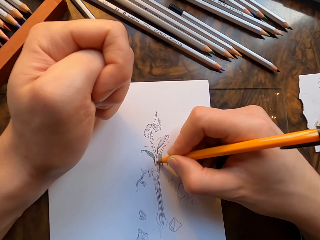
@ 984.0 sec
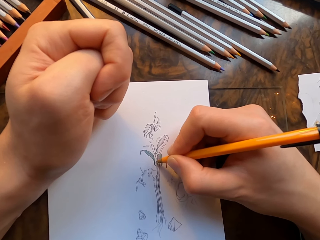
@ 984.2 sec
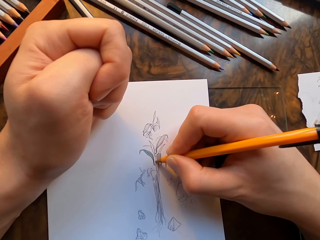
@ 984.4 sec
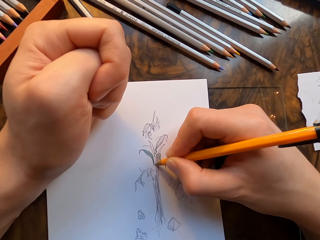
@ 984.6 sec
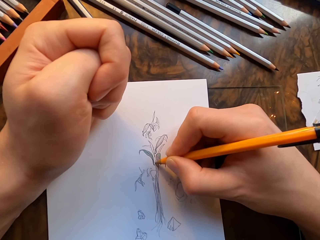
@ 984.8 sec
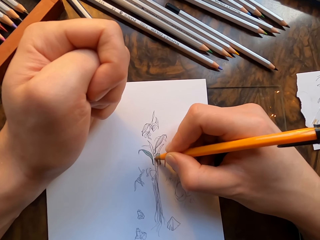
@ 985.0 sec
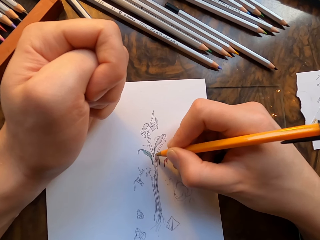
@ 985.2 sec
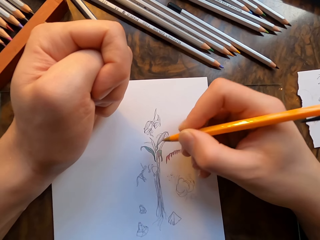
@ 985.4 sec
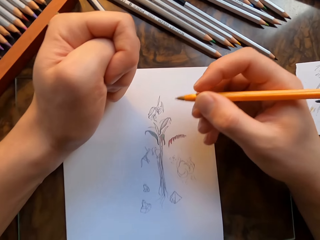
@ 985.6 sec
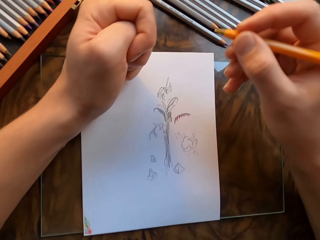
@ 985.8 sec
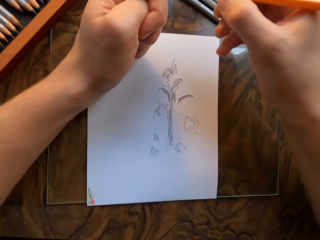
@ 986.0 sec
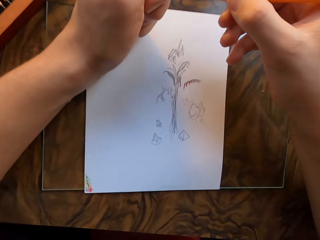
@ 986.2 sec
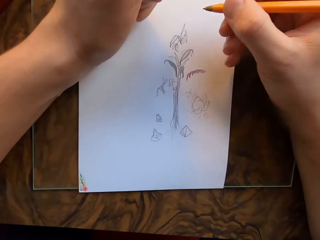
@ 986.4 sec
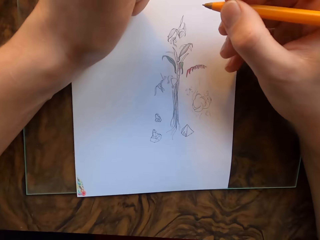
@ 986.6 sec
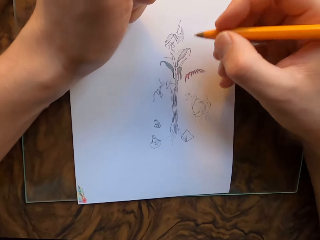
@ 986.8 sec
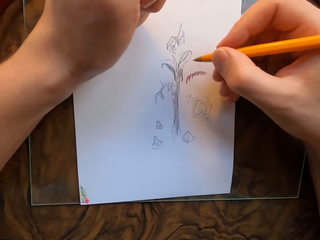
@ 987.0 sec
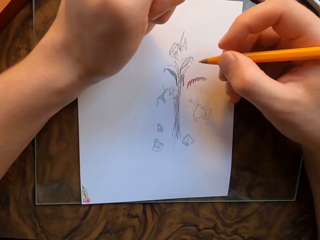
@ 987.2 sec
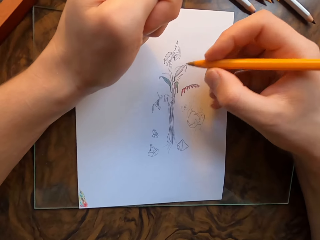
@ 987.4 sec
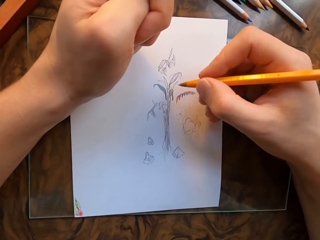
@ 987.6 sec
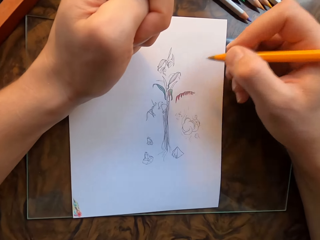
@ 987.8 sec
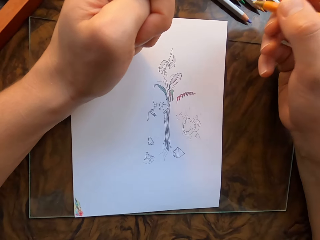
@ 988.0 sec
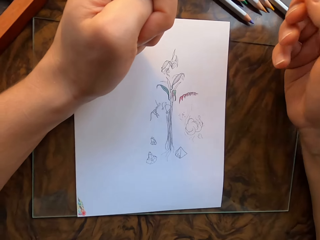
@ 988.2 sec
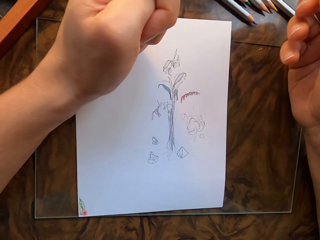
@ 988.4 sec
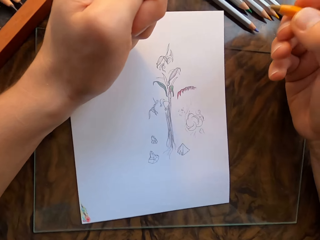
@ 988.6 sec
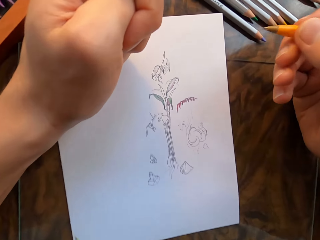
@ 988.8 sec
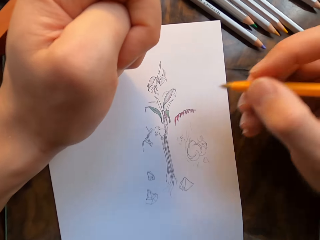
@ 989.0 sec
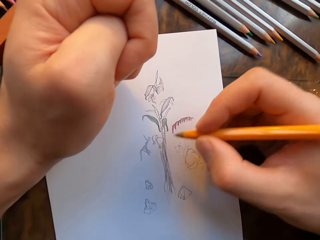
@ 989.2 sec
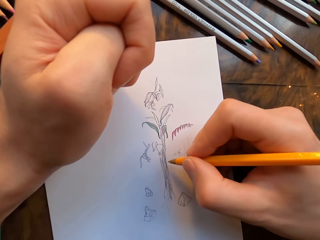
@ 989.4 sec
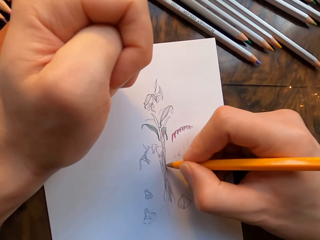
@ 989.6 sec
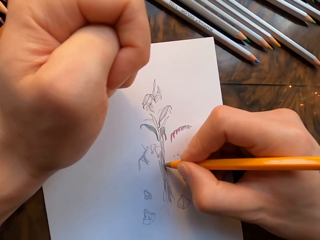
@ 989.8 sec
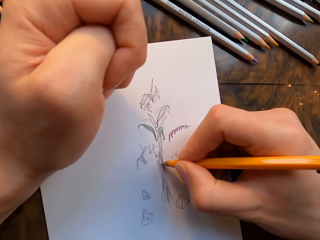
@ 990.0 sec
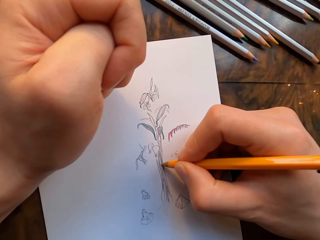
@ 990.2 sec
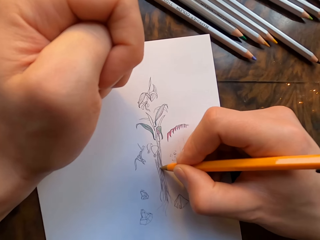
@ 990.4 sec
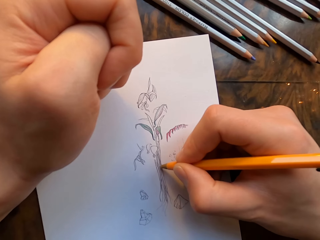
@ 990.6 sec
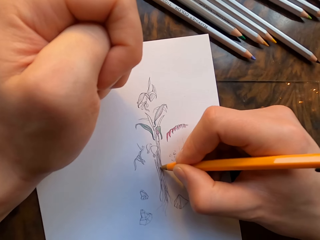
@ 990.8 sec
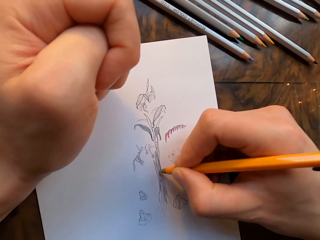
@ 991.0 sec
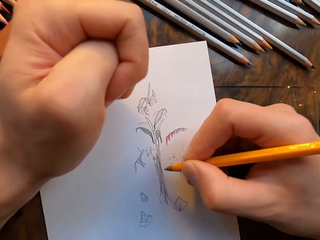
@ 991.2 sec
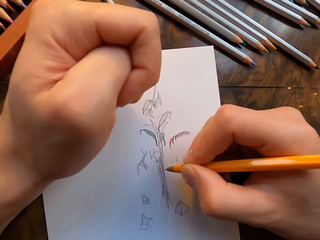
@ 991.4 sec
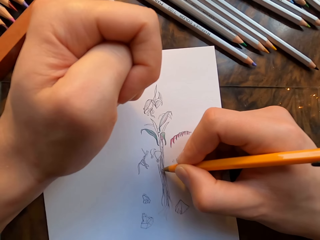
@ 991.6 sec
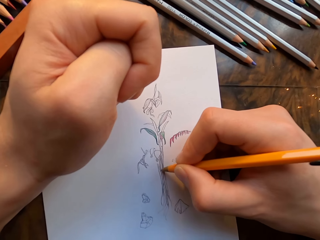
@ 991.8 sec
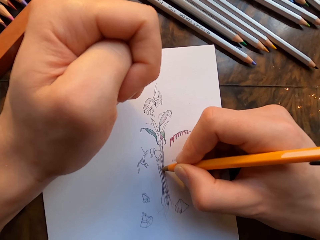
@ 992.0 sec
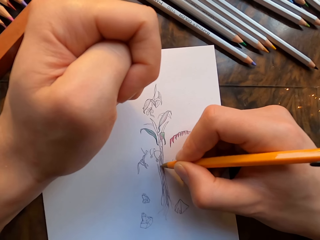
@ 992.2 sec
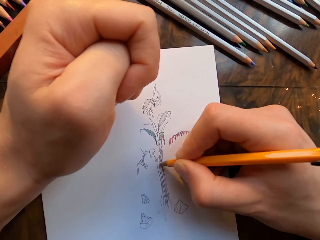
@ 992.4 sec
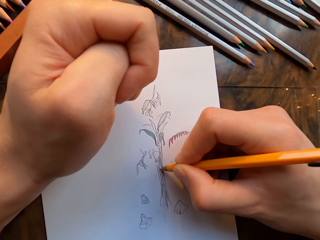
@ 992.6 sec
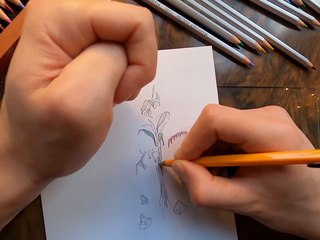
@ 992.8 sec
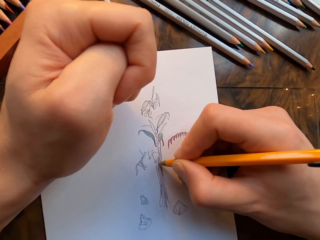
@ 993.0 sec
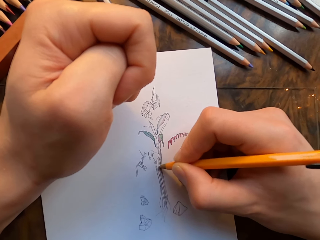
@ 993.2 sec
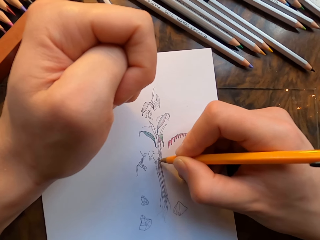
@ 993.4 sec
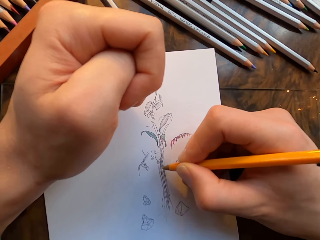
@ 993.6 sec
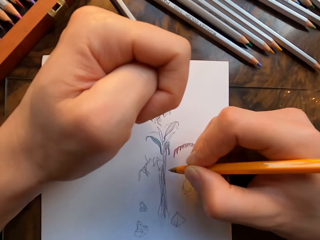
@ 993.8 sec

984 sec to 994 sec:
The camera wearer lifts his right hand. He draws on the drawing paper with the pen in his hand.

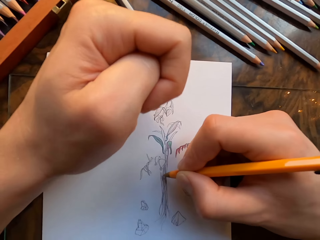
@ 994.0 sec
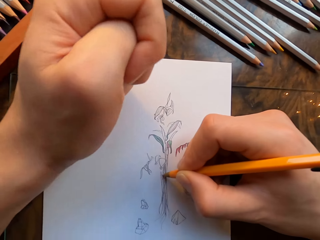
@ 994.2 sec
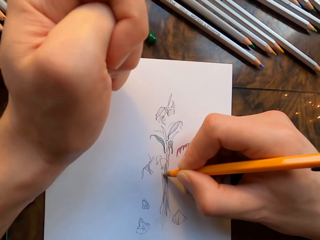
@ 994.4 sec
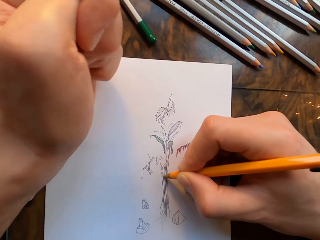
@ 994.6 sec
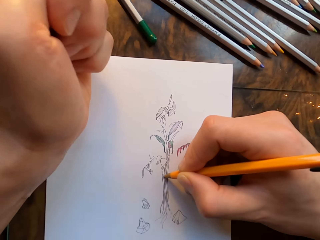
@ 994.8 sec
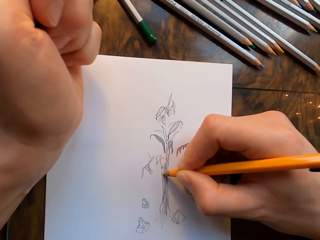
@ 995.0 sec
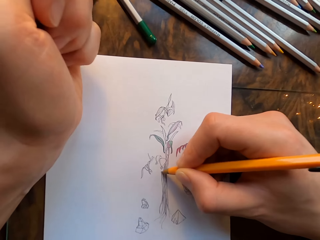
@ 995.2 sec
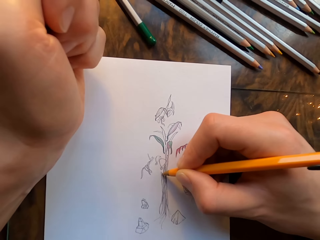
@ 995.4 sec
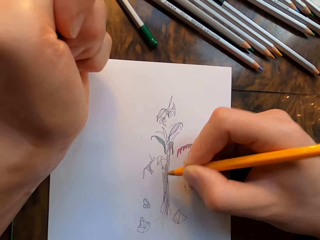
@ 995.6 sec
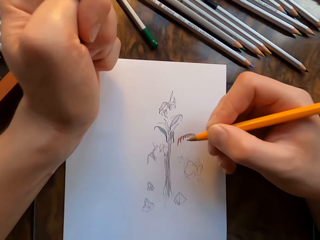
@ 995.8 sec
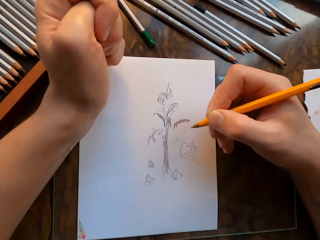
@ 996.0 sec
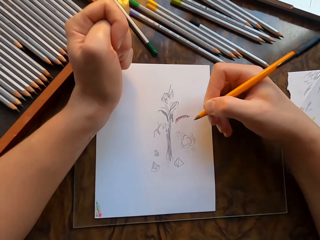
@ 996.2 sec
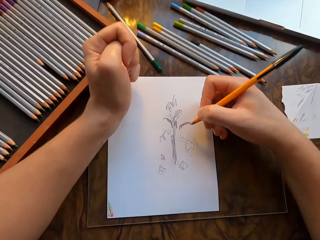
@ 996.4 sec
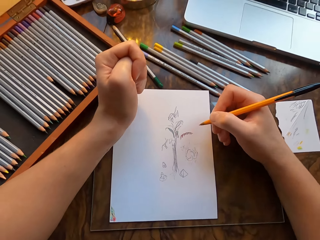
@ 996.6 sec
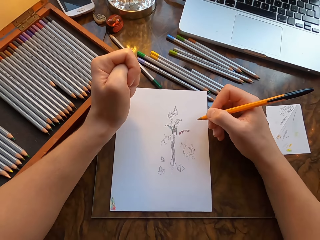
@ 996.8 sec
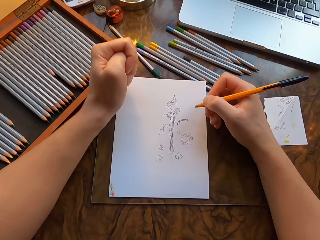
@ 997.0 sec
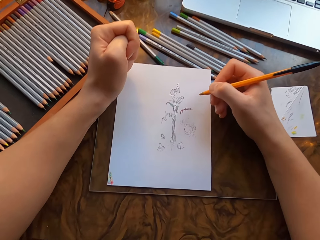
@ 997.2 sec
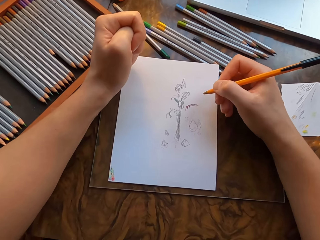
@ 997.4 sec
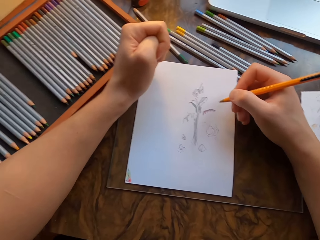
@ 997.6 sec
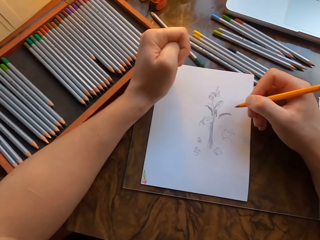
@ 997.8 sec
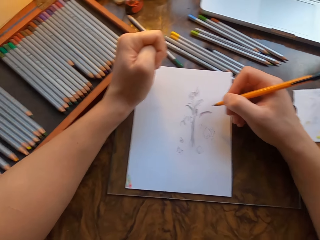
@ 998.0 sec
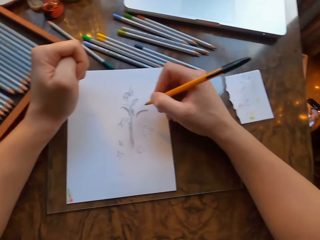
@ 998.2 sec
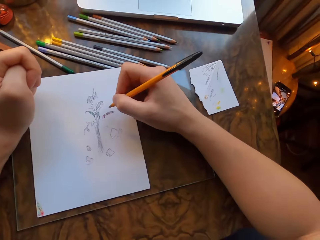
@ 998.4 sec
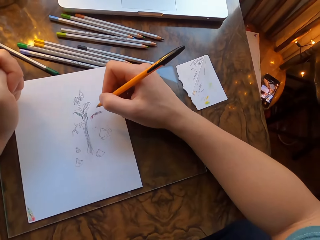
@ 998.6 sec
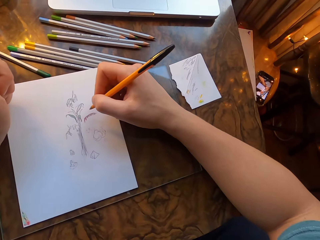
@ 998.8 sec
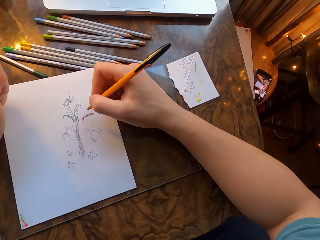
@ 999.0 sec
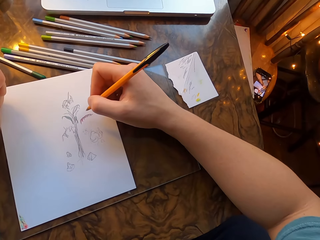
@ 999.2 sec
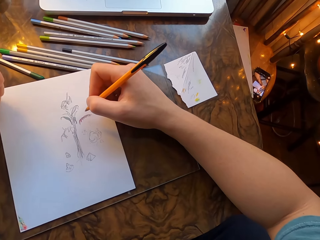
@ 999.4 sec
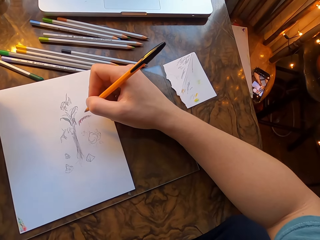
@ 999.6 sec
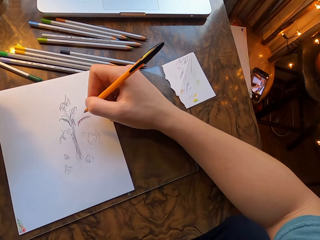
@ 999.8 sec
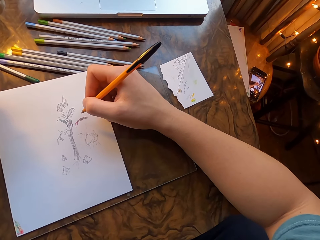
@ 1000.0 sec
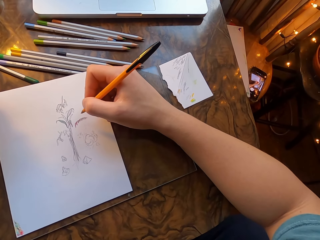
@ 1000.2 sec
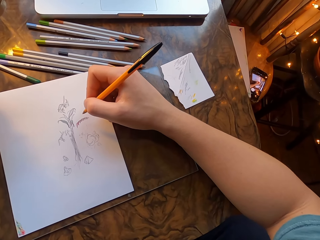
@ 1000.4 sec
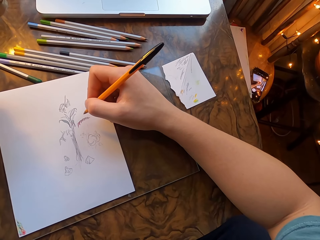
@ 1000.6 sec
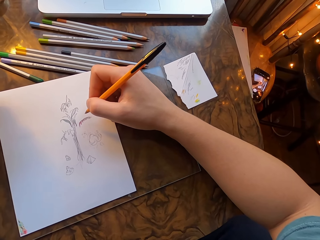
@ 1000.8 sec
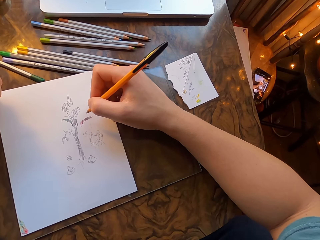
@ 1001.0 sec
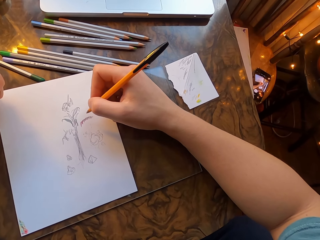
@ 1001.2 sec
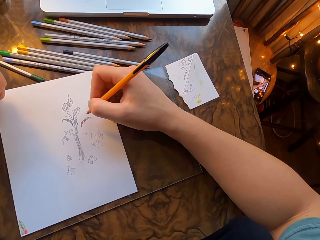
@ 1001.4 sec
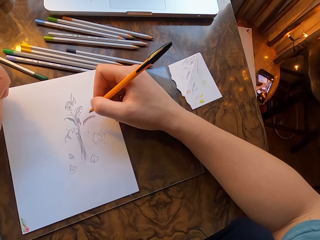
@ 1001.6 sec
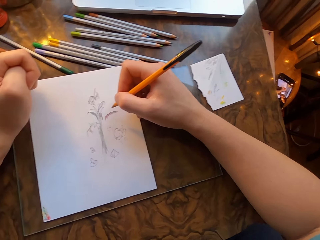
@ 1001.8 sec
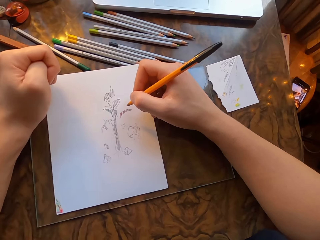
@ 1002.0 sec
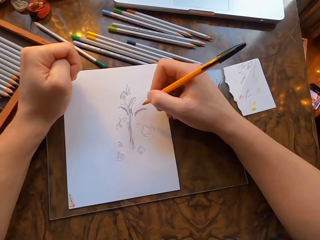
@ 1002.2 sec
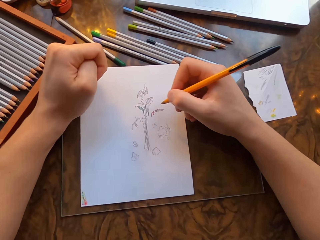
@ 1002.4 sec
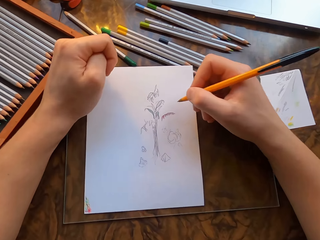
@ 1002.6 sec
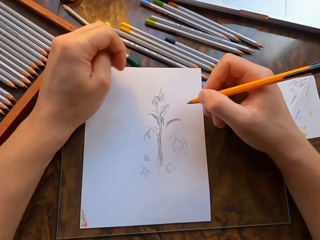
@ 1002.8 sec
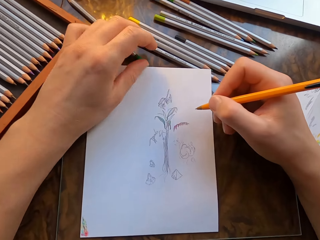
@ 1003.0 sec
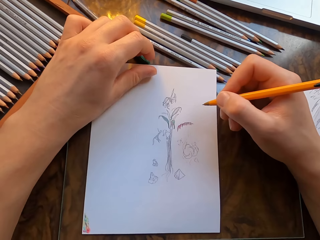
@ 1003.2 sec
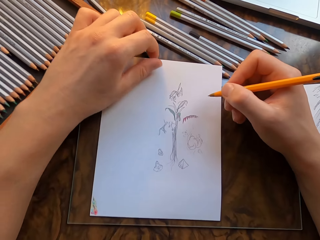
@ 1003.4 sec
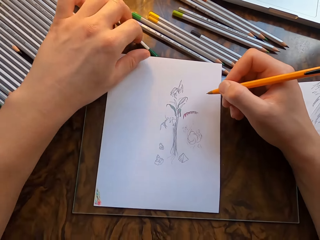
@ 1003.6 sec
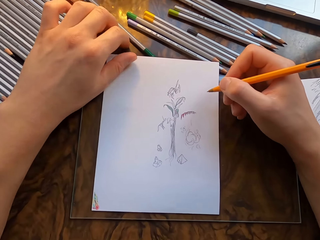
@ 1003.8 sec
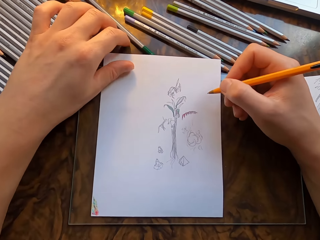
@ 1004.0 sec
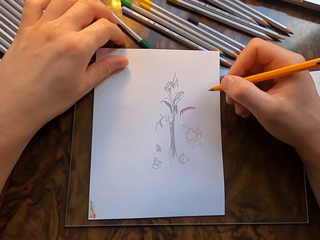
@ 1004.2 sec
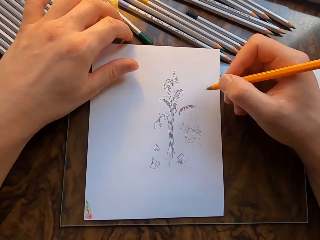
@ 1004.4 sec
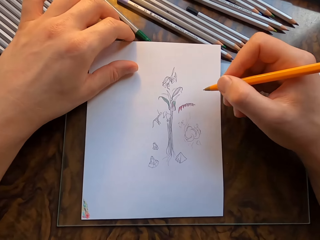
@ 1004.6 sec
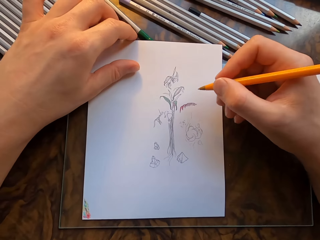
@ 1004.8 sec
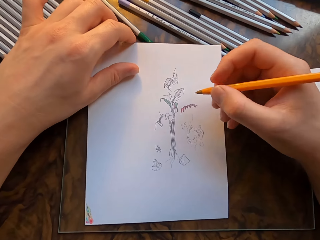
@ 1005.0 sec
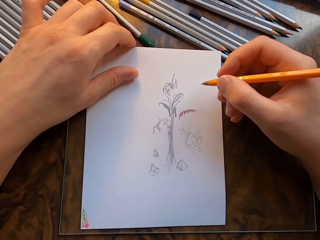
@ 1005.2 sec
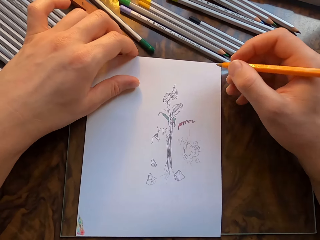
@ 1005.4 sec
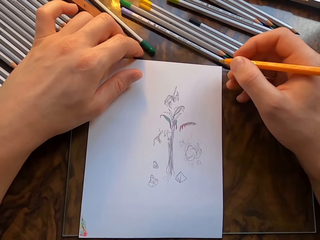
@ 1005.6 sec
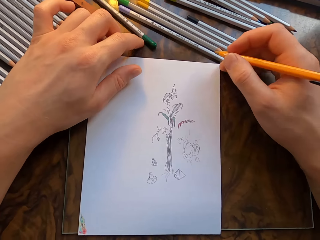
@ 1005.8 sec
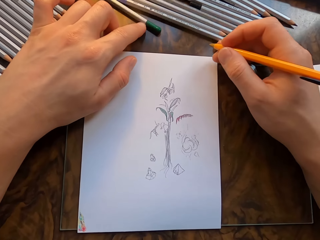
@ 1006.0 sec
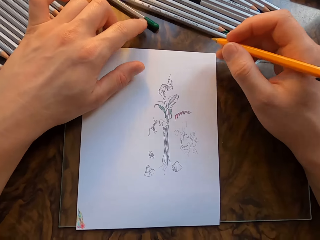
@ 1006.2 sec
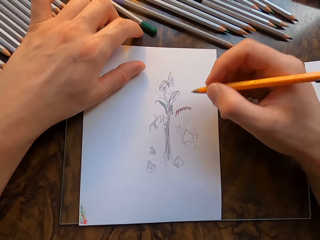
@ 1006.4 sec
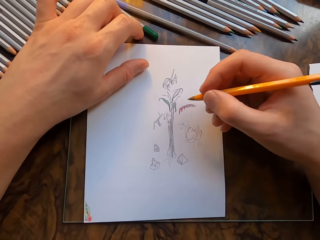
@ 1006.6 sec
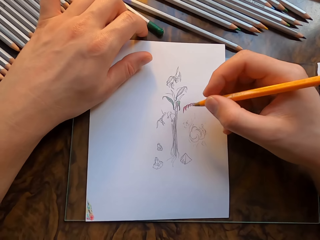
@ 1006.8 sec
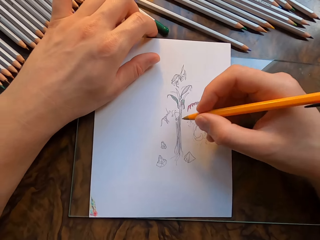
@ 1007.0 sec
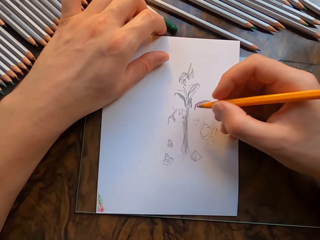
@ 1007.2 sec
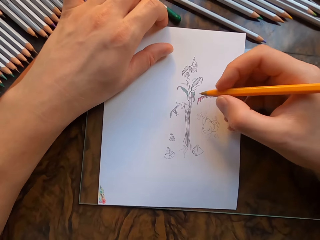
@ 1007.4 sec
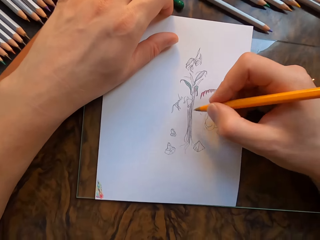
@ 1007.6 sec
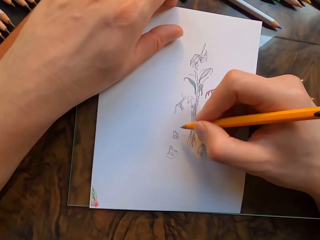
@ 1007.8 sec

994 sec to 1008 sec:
The camera wearer lifts the pen. He moves the glass with his hands. He looks at the phone on the chair. He moves the drawing paper with his left hand. He pushes the pencils with the back of his hand.
